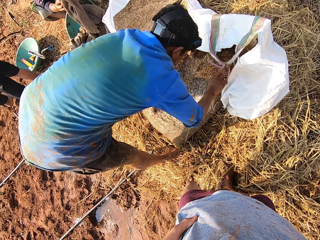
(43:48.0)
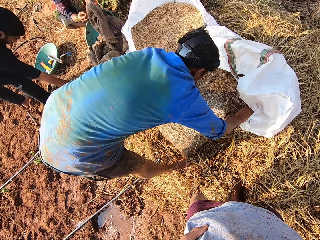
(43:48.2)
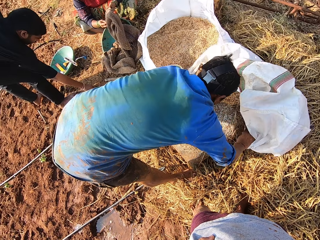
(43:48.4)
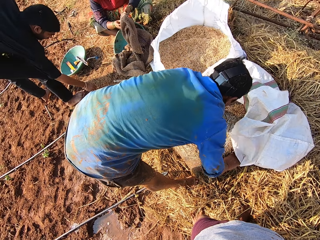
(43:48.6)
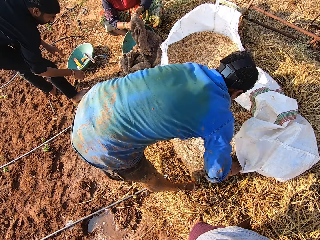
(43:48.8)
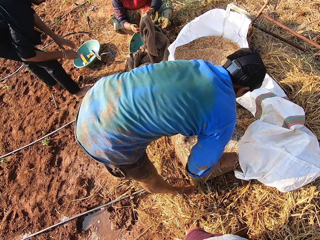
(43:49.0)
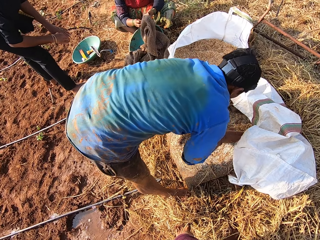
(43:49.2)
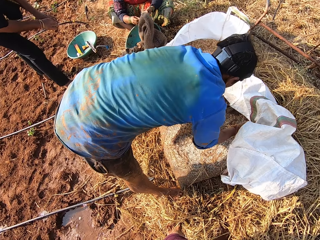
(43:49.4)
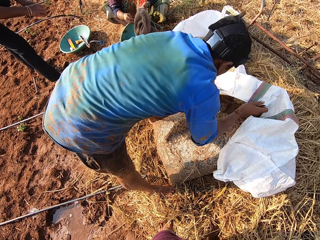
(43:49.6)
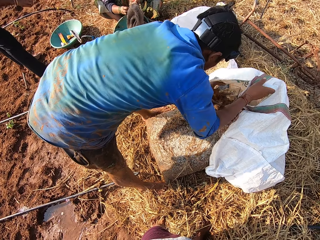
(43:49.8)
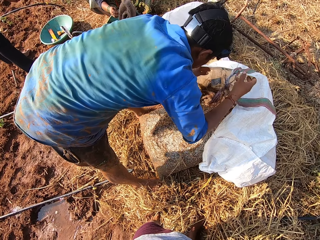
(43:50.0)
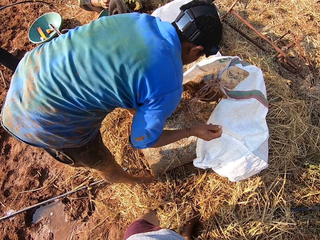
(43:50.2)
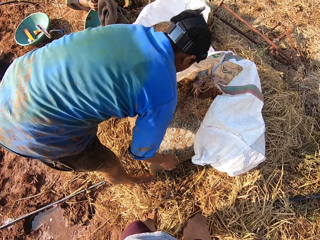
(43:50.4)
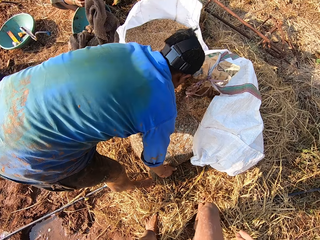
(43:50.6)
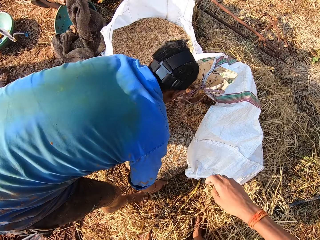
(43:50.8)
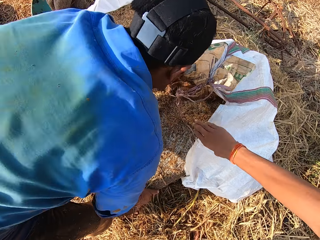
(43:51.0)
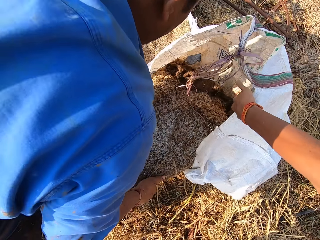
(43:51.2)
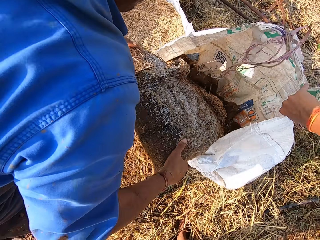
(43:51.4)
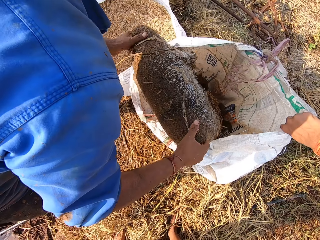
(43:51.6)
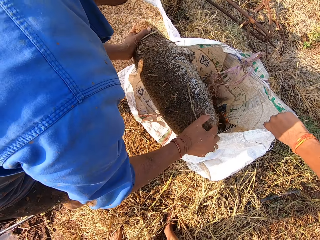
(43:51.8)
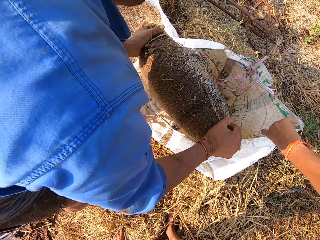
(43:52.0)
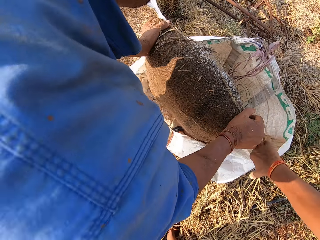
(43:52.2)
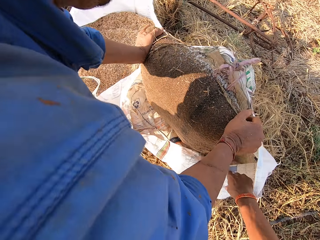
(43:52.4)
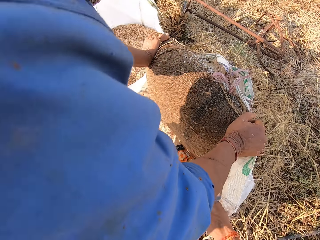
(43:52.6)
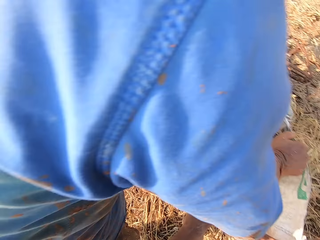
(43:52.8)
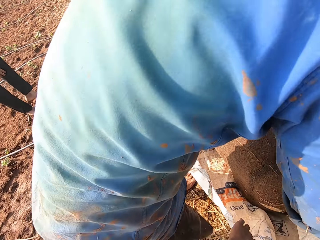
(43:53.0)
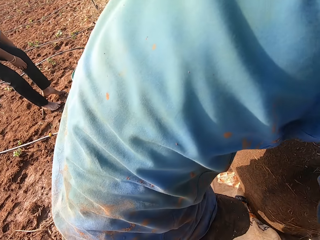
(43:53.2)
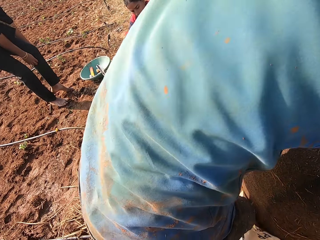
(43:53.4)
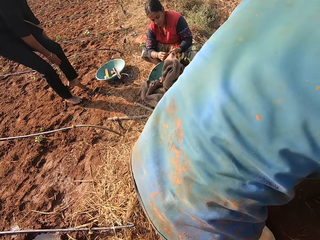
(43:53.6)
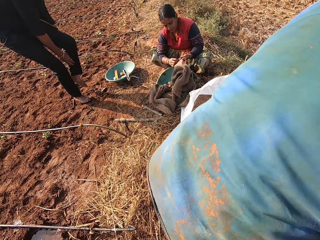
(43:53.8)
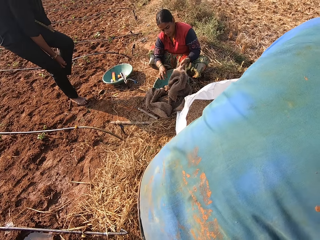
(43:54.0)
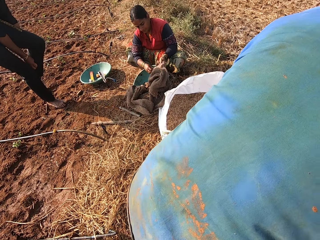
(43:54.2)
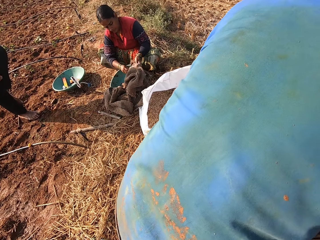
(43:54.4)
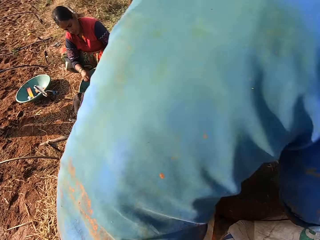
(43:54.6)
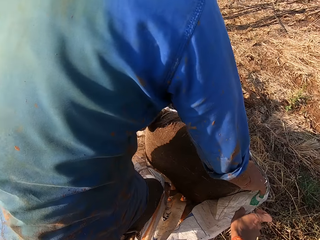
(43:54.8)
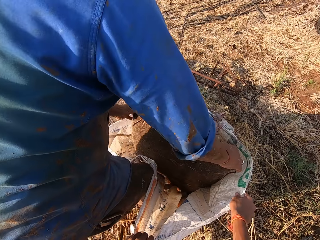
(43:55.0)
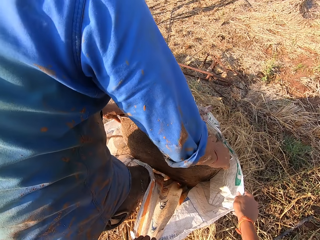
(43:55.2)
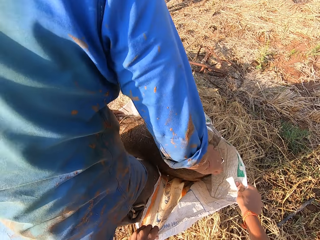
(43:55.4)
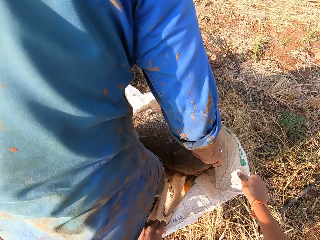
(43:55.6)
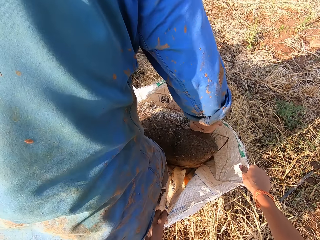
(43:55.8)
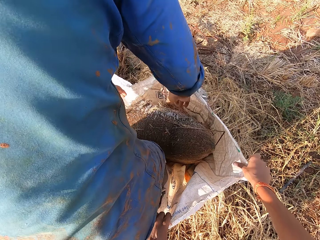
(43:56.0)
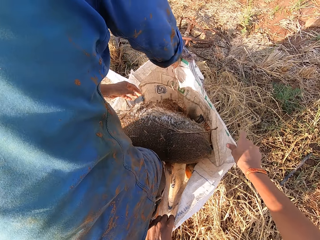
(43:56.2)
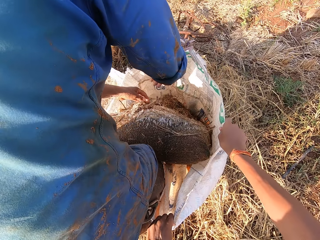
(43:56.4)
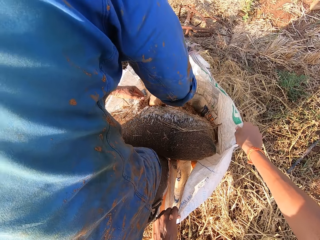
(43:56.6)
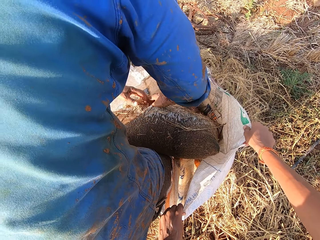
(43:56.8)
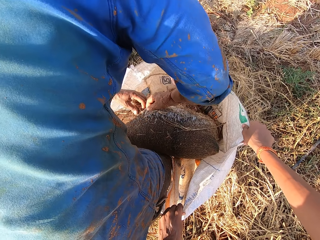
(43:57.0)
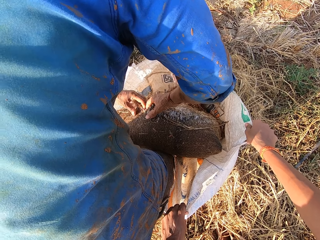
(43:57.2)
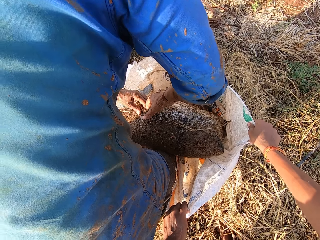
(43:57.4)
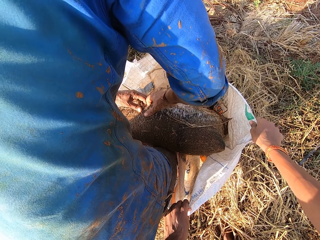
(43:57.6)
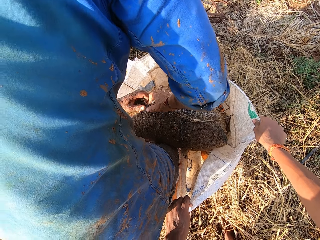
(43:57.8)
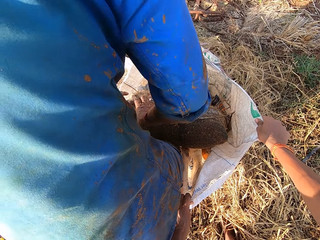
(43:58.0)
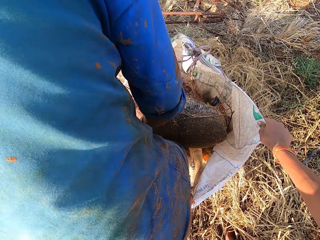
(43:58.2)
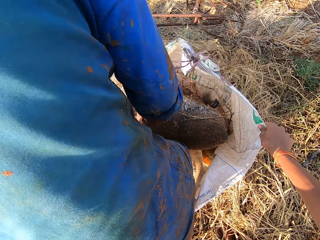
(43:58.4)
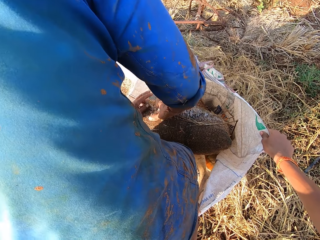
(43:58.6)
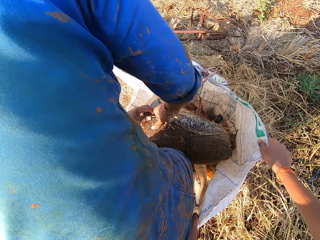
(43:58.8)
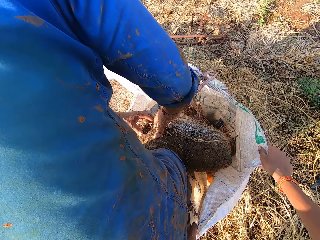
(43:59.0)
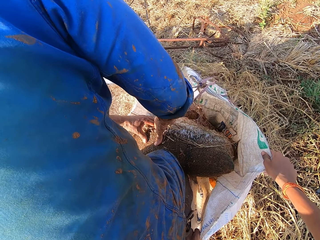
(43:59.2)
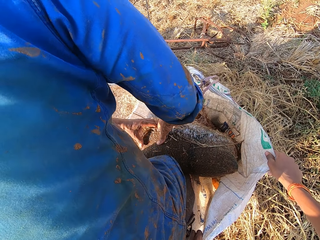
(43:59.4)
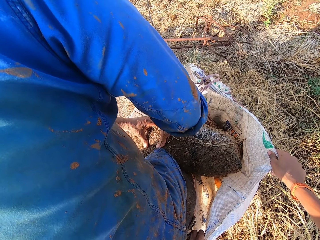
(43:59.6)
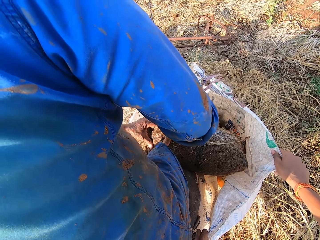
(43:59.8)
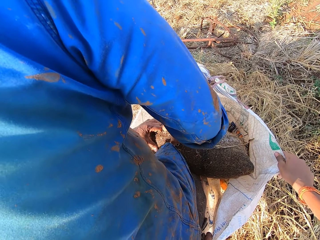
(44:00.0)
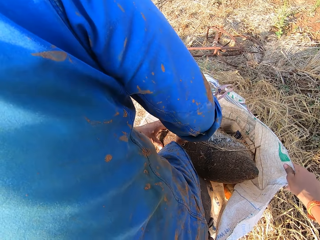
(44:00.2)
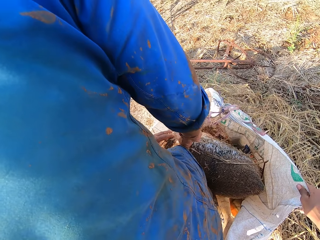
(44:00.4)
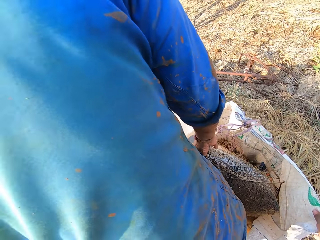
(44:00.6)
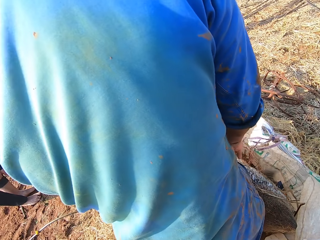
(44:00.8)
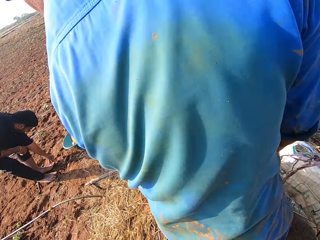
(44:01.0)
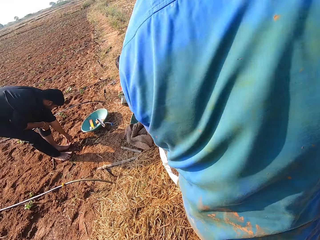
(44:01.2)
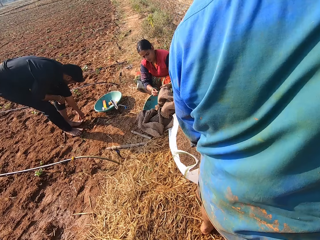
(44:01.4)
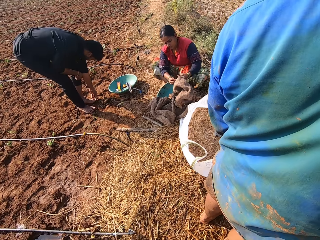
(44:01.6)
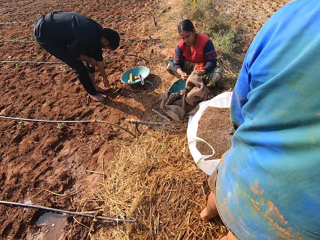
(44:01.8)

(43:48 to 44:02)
A man adjusts the sack with both hands. Another man picks the knife cutter from the floor with his right hand. A woman removes feed on the sack with her right hand. The other man holds the knife cutter with both hands. The first man adjusts the sack with both hands and picks the bag of feed from the ground with both hands. The camera wearer holds the sack with his right hand. He holds the sack with both hands. The first man adjusts the sack with his right hand and opens the bag of feed with both hands. The camera wearer talks. The first man holds the bag of feed with his right hand and opens the bag of feed with both hands. The camera wearer interacts with the other man.

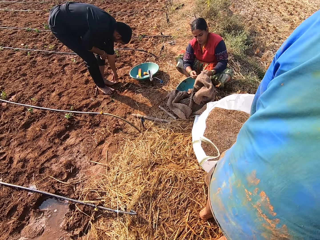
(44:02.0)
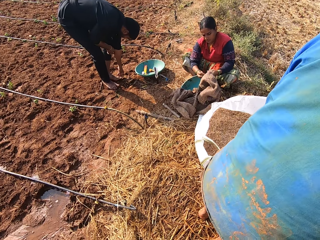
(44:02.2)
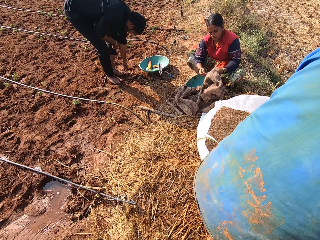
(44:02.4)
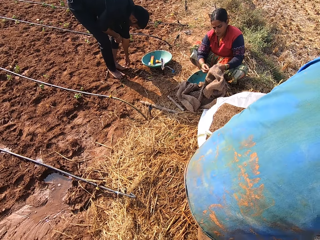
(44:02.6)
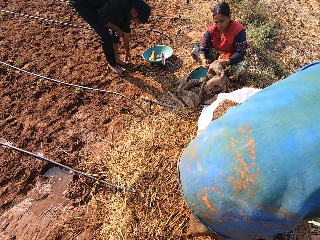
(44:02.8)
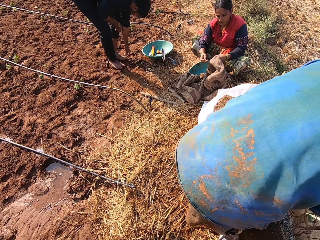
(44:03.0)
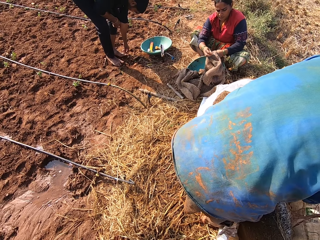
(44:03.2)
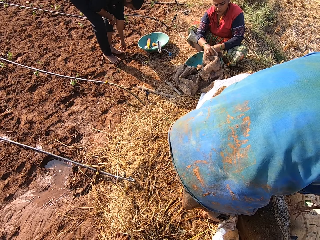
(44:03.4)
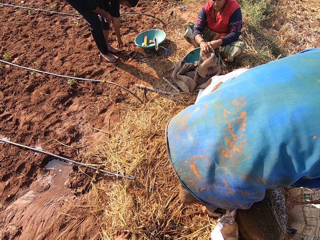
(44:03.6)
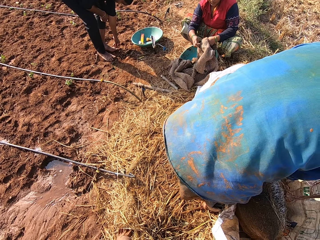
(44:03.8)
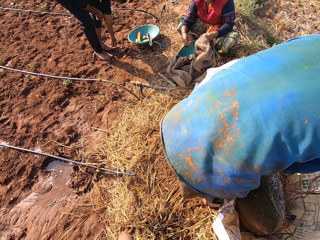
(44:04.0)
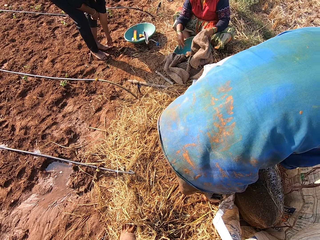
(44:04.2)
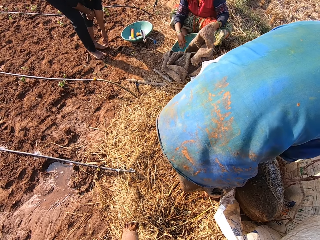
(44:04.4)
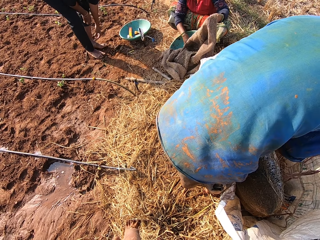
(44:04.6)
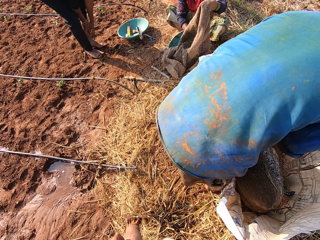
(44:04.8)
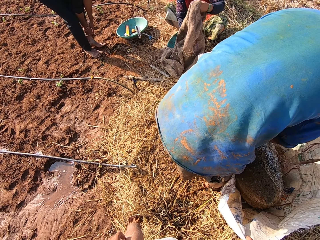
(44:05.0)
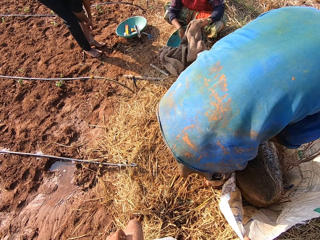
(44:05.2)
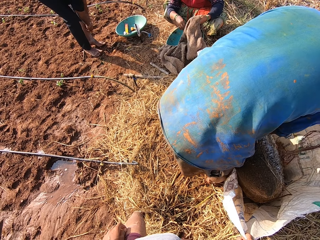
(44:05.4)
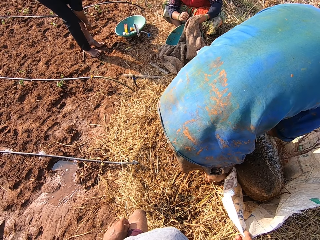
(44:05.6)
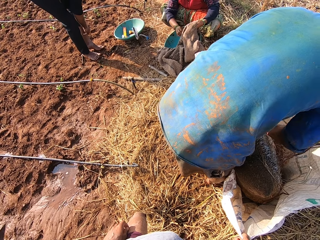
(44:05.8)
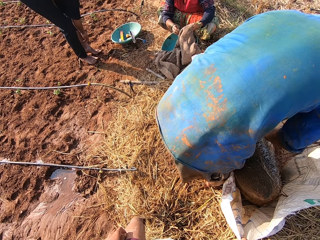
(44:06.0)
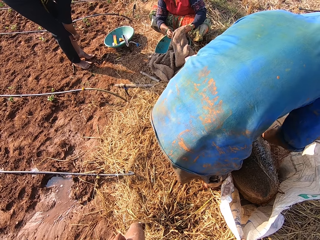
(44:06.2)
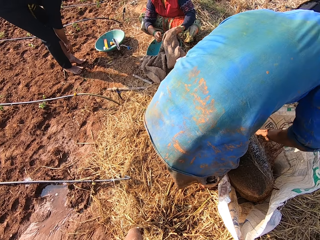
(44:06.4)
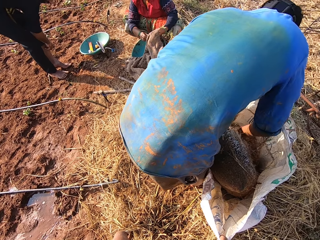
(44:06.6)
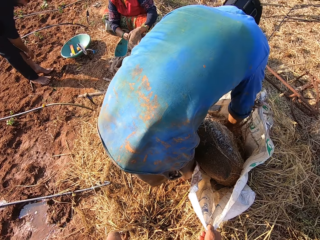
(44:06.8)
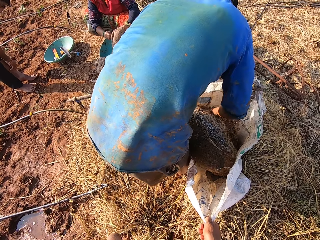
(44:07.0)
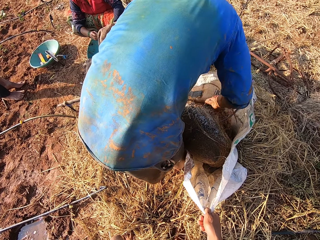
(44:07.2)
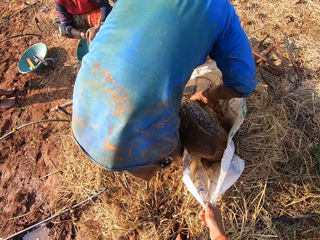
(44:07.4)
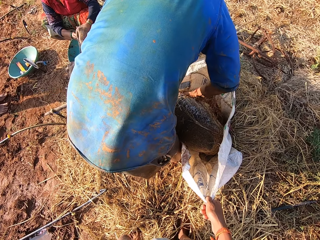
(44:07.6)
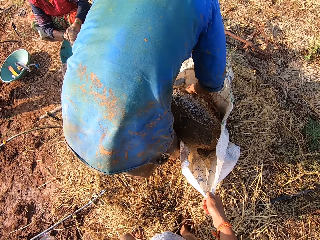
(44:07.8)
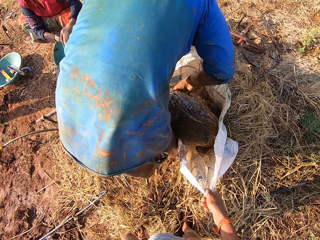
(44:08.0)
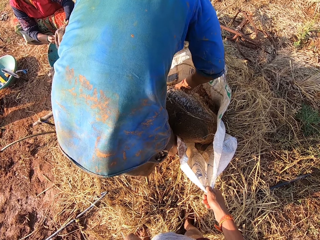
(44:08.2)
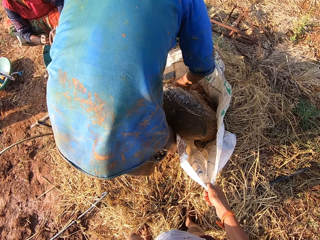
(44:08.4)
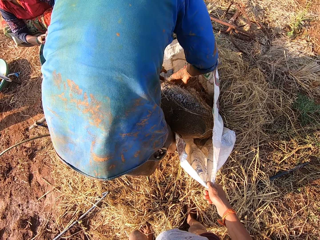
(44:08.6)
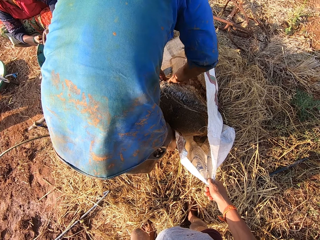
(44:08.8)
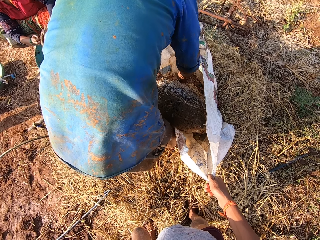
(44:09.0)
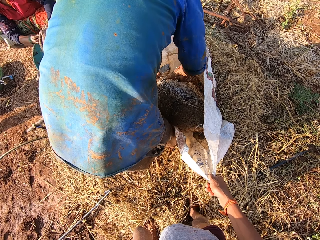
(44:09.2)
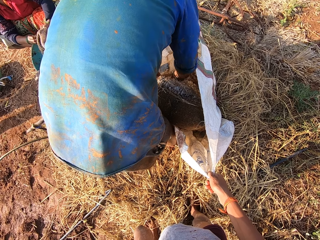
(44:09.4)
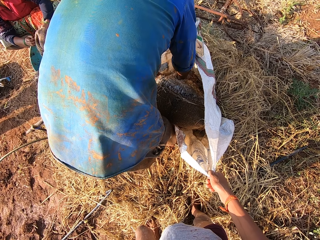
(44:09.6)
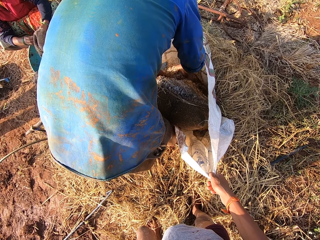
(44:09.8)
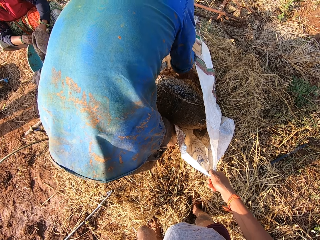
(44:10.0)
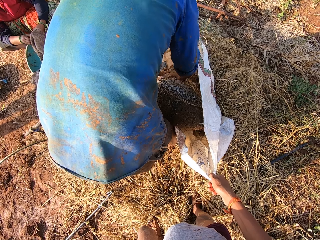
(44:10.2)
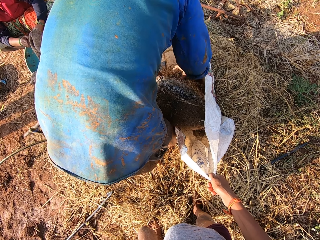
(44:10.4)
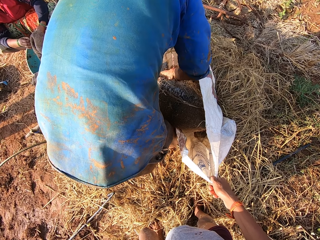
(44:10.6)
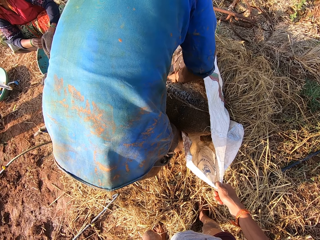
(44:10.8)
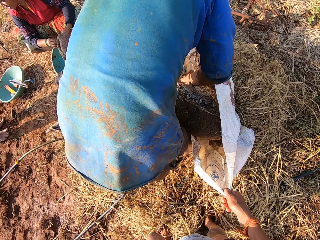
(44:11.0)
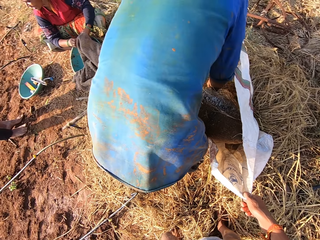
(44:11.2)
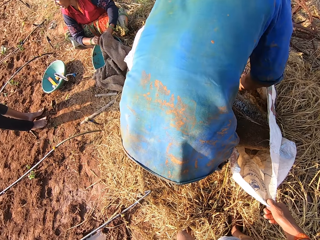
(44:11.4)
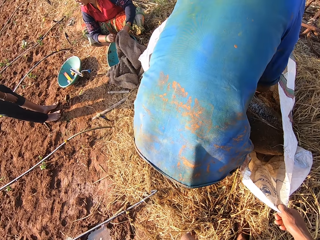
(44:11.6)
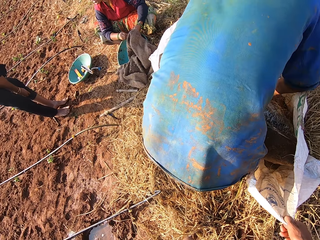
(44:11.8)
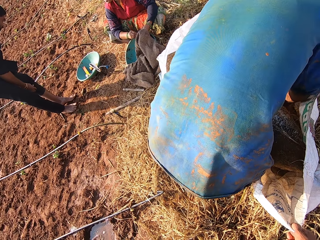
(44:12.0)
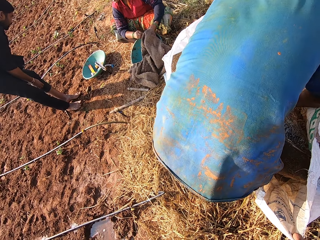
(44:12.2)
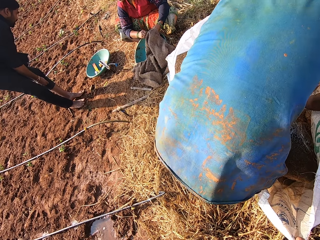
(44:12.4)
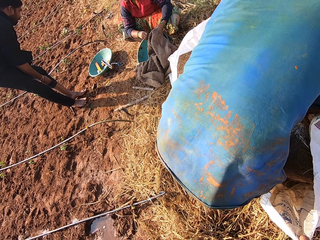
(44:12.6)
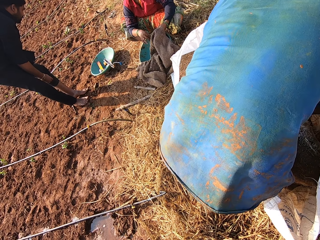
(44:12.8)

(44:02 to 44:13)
A woman removes feed on the sack with her right hand. A man adjusts his trousers with both hands. The camera wearer holds the sack with his right hand. Another man empties feed from the bag of feed into the sack with both hands. The camera wearer talks.
